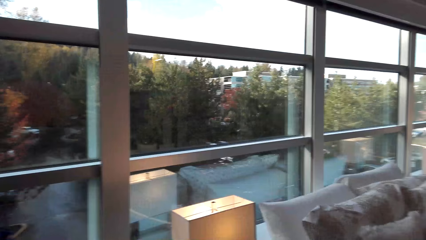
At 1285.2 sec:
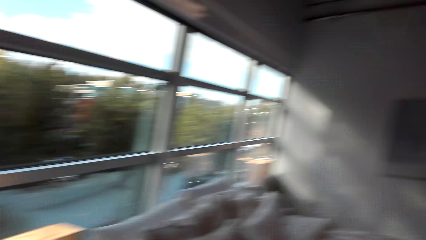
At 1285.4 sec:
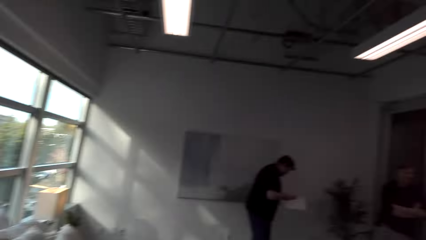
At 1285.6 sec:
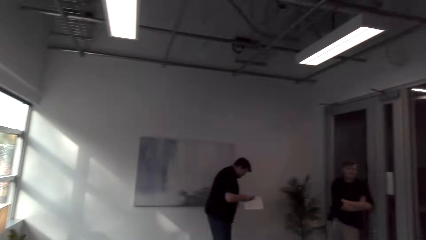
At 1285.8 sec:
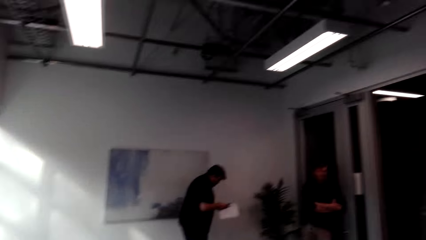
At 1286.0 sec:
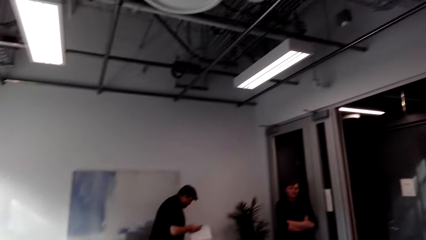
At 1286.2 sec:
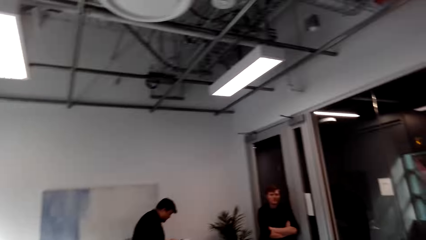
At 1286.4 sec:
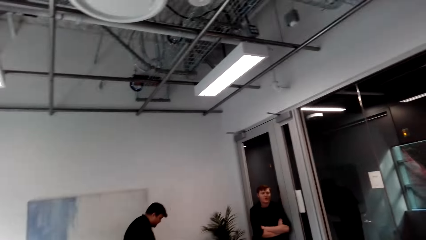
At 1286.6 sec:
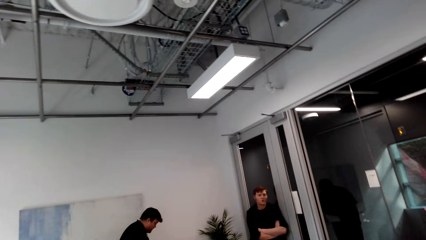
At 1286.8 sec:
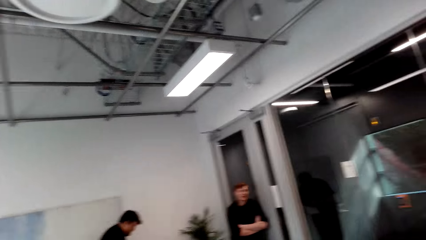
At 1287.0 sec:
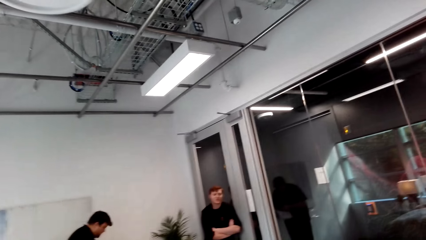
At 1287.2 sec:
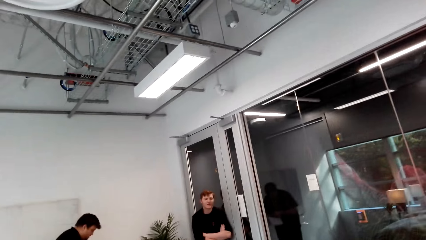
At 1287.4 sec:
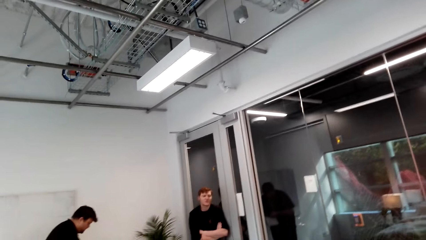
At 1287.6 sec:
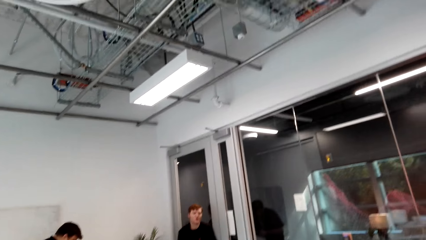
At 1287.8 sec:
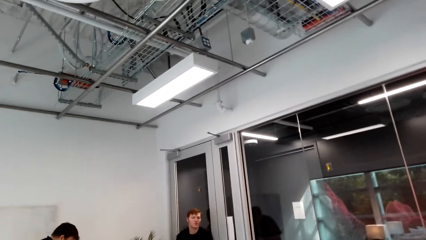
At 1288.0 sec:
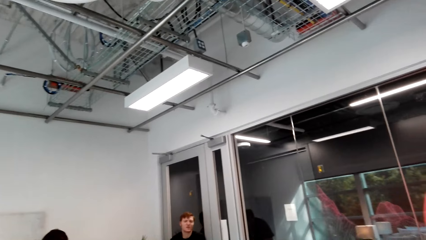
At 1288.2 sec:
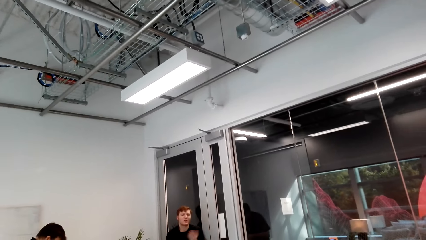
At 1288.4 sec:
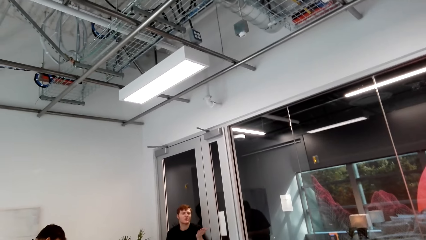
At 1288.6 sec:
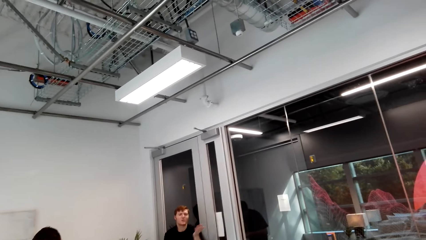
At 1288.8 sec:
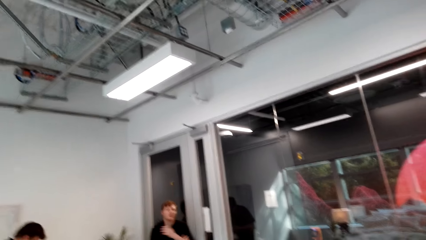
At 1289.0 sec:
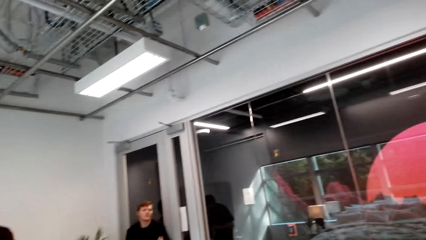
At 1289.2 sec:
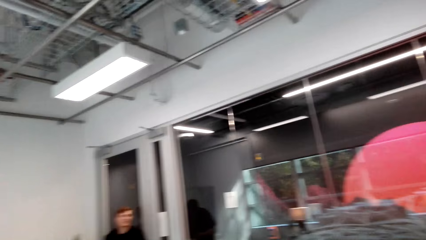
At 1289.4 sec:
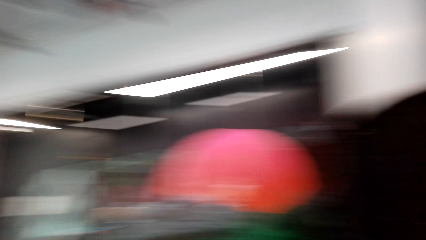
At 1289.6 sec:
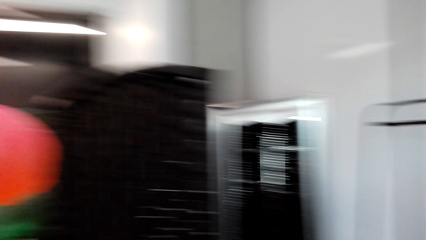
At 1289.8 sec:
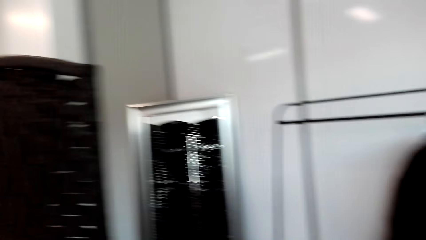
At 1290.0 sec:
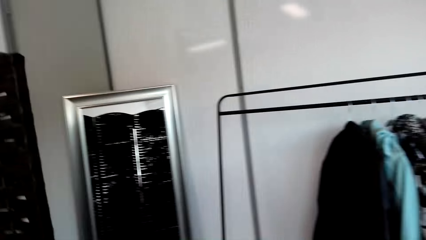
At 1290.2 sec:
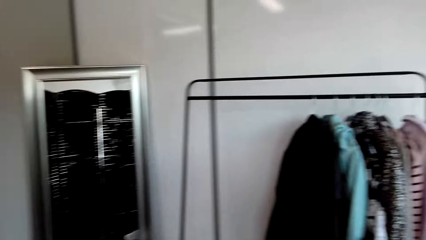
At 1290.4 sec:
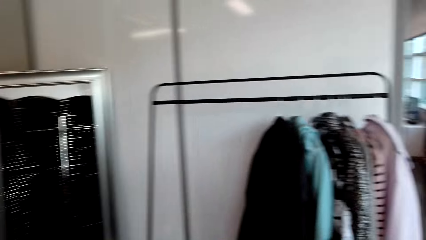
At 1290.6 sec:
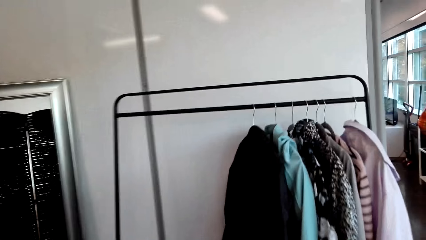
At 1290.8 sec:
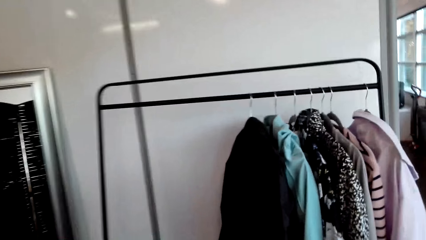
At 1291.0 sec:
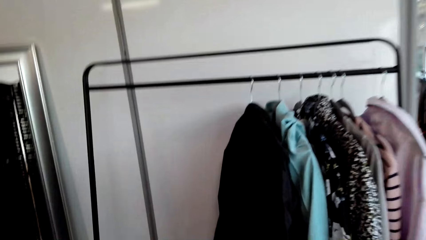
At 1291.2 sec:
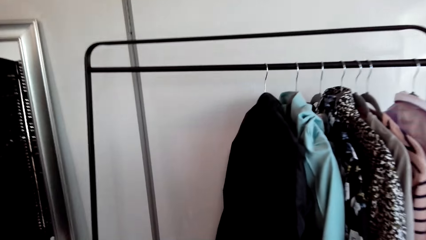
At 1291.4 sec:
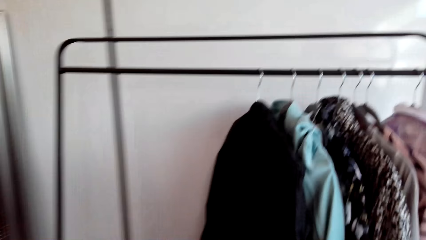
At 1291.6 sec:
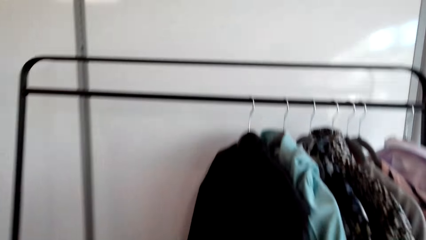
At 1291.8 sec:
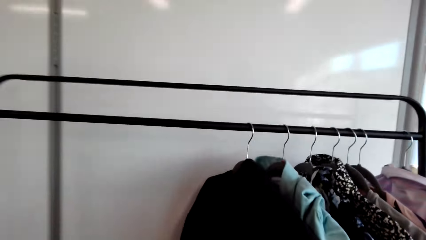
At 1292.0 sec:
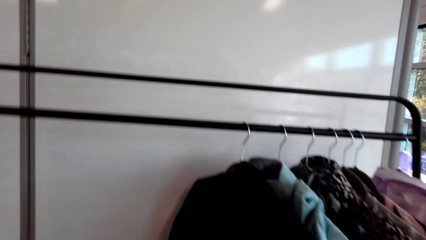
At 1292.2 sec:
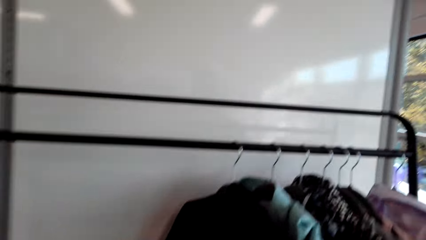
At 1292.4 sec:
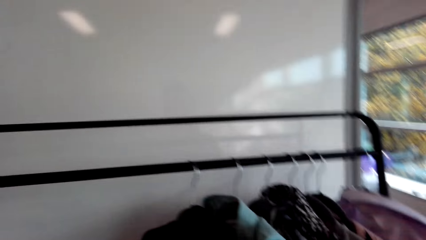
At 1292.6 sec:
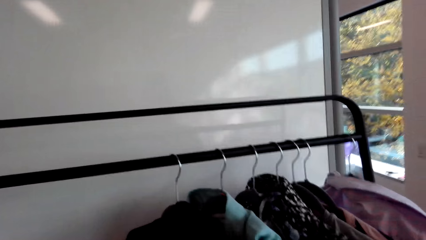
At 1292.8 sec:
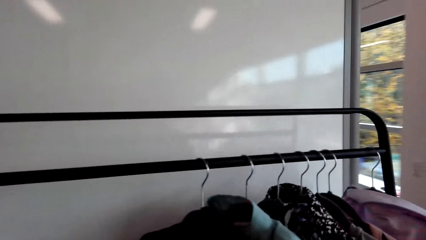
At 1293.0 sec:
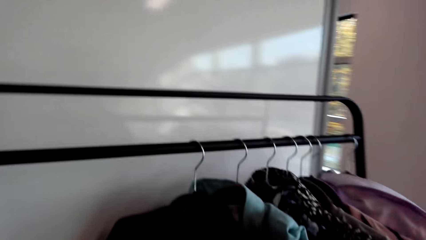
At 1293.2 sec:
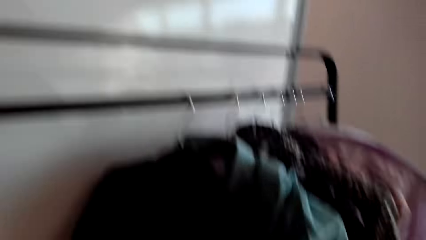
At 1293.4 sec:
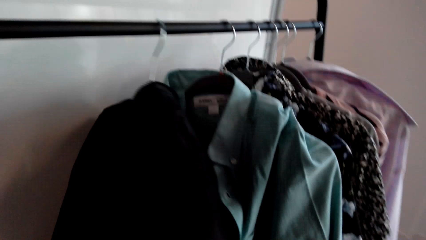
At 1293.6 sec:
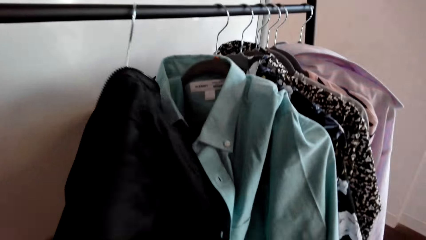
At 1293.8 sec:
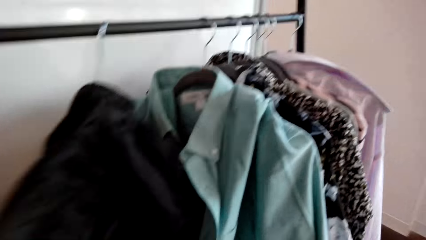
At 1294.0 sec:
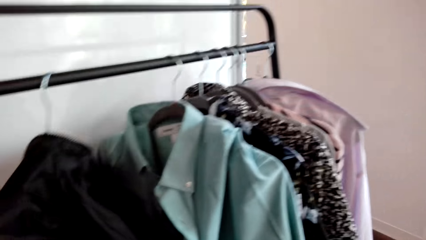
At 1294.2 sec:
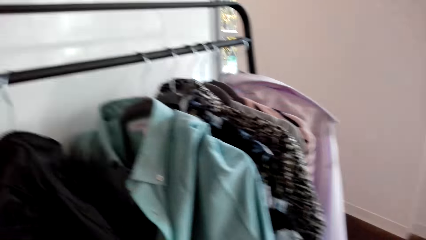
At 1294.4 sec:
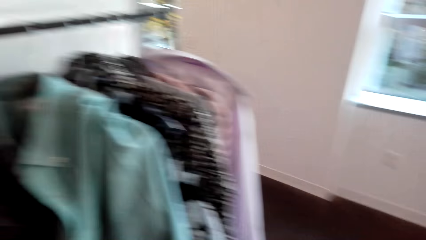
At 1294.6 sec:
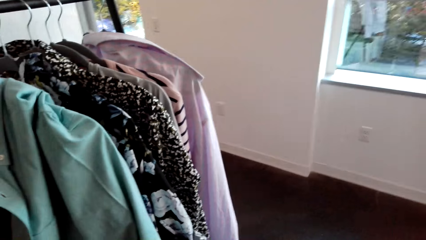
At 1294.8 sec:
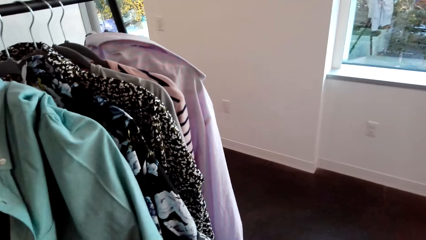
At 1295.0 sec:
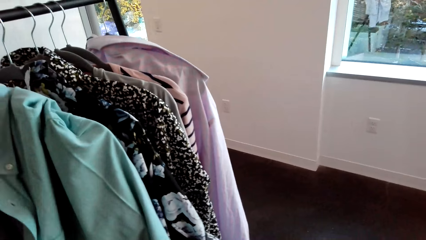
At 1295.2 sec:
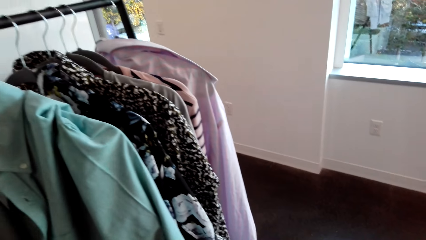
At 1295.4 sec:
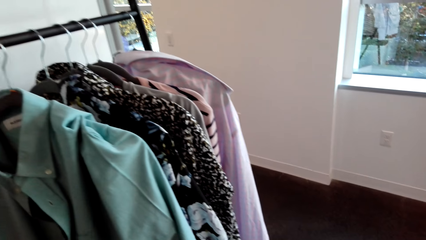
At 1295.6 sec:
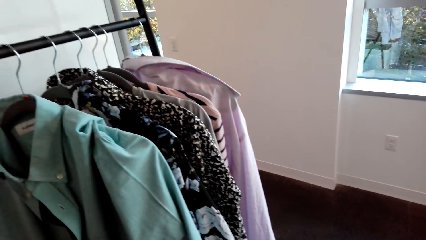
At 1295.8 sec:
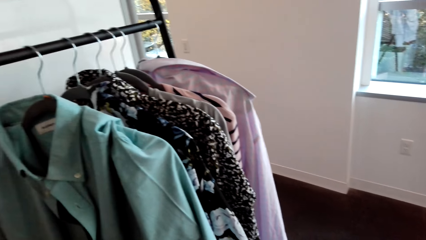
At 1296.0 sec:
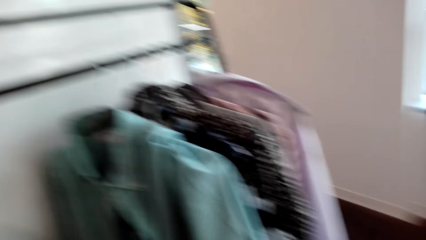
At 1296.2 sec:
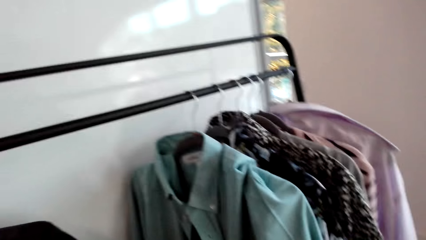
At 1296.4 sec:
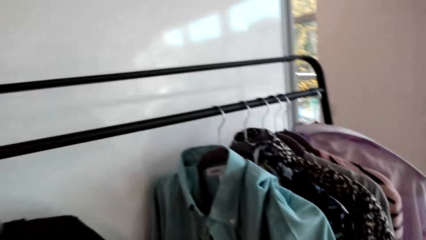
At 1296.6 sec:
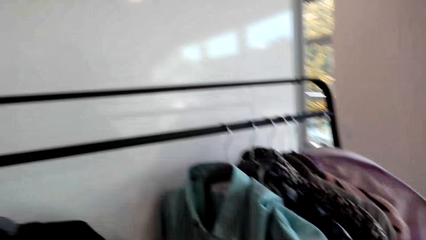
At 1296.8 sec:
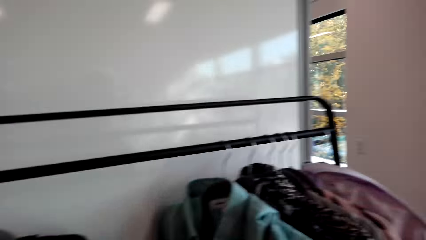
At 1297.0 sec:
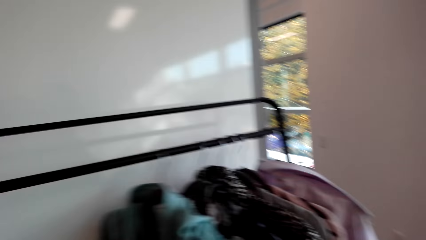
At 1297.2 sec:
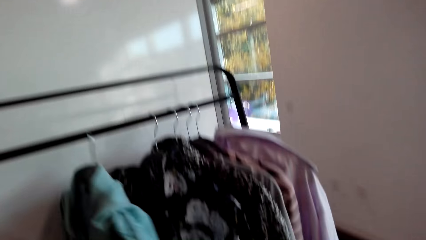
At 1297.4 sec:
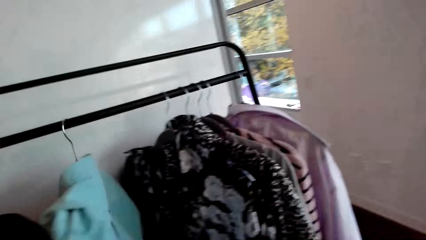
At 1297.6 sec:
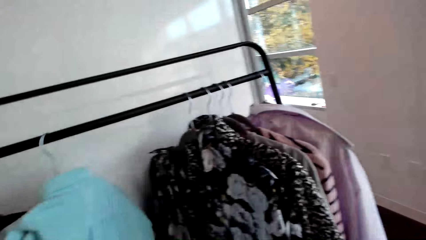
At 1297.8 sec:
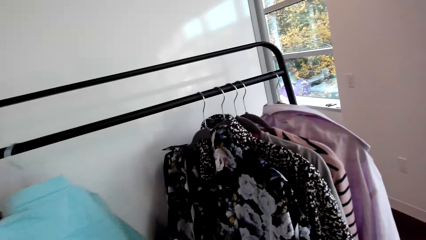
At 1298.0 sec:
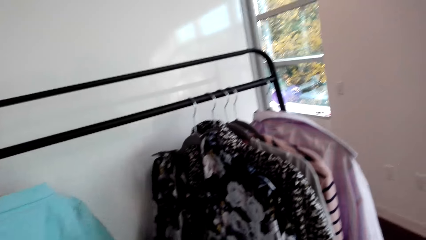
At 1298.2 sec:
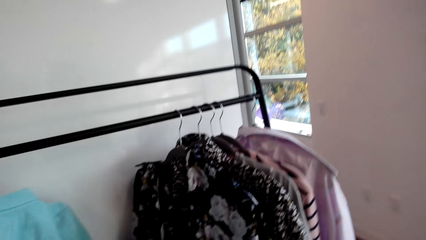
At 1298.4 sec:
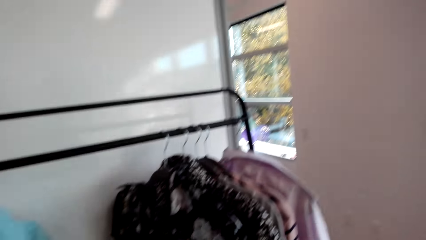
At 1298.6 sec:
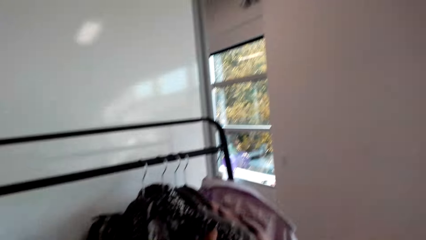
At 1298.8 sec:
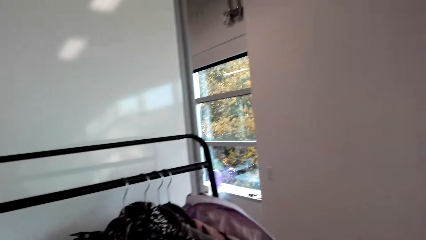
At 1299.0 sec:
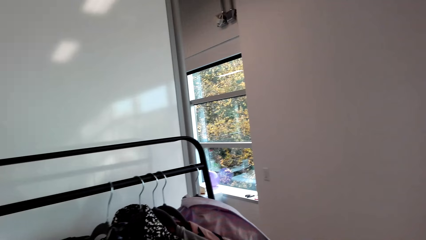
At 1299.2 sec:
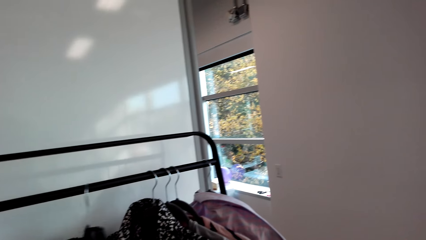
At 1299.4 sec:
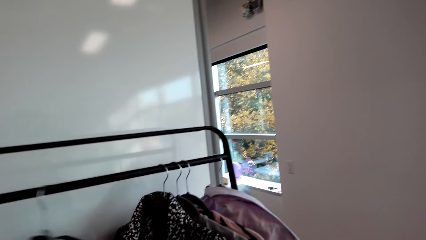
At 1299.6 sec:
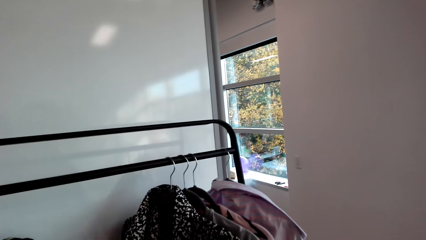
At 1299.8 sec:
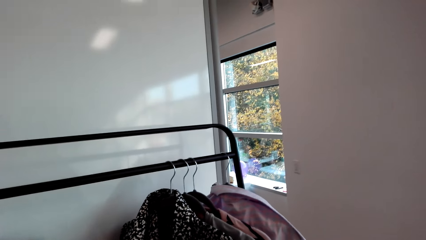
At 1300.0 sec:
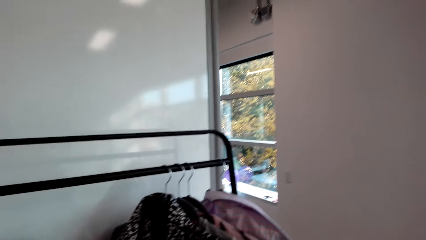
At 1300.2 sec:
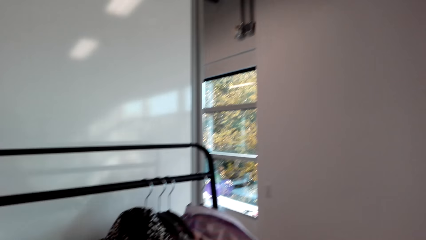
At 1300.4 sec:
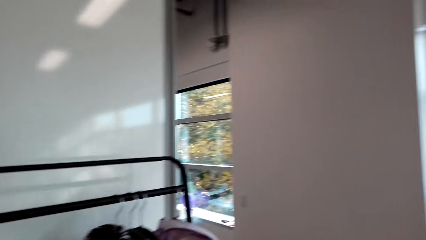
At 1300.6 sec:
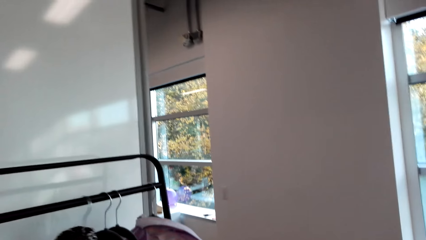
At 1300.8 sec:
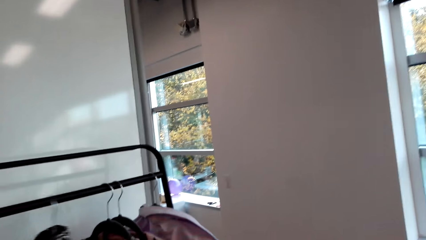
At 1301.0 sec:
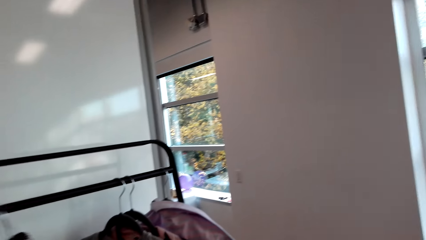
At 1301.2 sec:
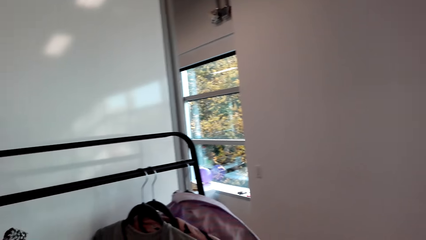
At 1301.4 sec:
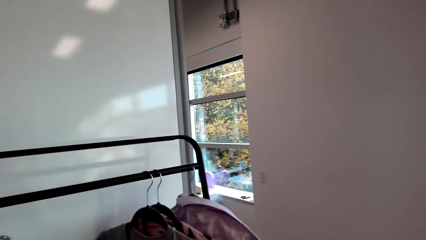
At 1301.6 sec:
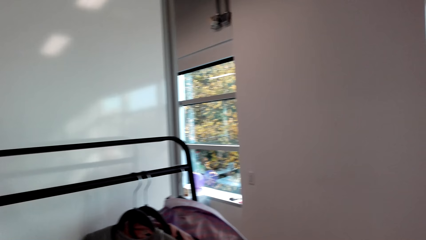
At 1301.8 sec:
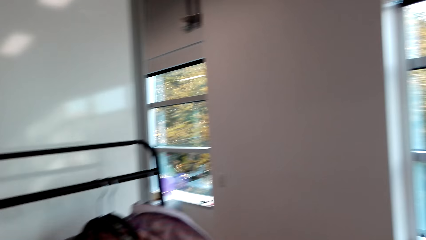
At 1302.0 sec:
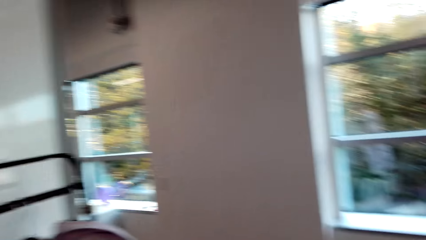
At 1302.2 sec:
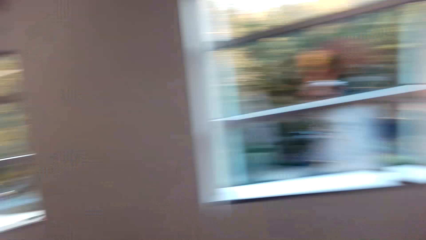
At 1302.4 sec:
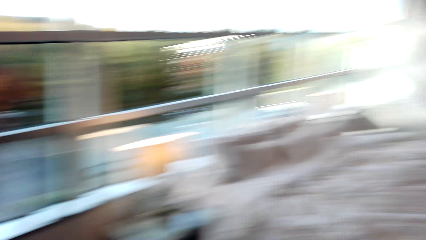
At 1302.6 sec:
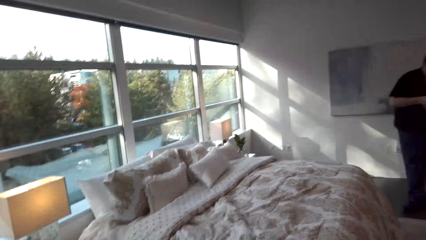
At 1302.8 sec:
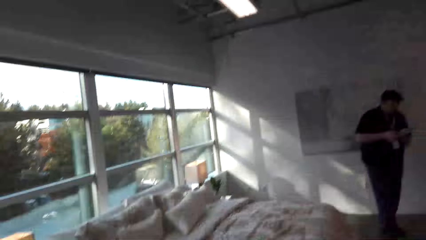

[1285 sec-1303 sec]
The camera wearer walks in the room. He looks at a person and looks at another person. He looks to his right. He looks at the rack. He touches the clothes on the rack. He looks at the rack. He moves the clothes on the rack. He turns to the right.
